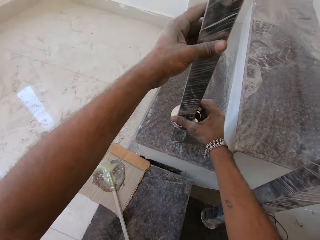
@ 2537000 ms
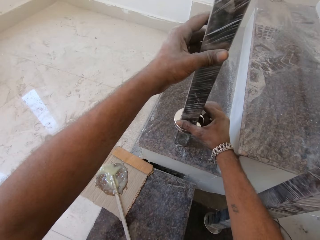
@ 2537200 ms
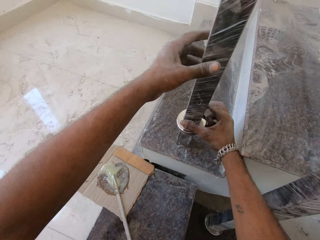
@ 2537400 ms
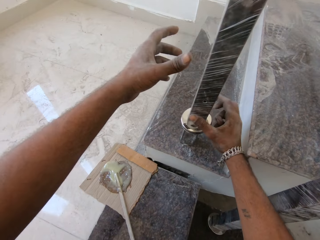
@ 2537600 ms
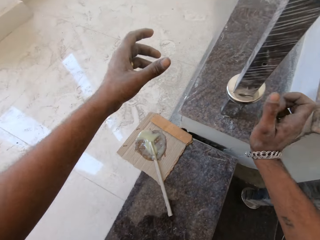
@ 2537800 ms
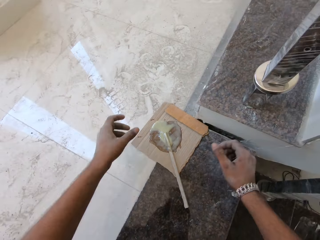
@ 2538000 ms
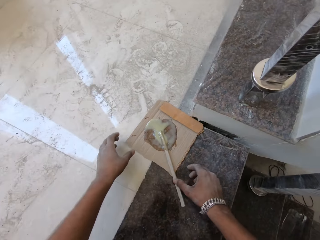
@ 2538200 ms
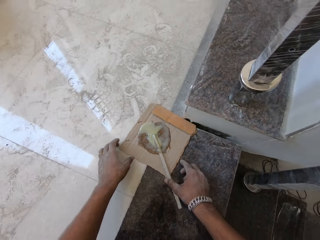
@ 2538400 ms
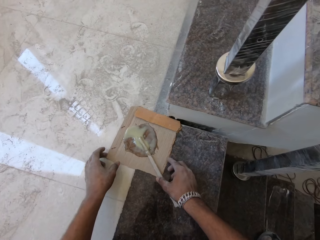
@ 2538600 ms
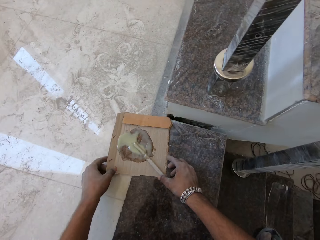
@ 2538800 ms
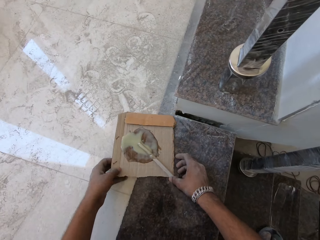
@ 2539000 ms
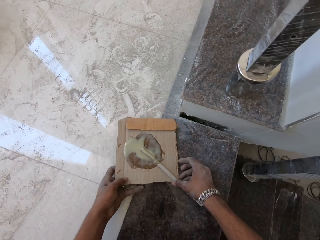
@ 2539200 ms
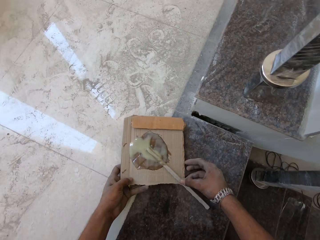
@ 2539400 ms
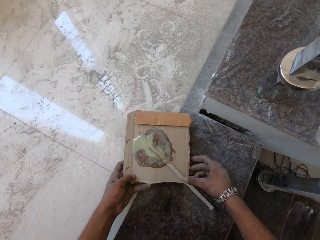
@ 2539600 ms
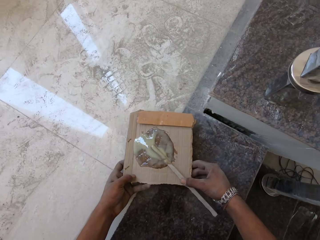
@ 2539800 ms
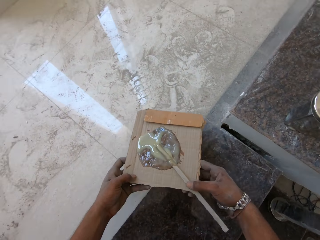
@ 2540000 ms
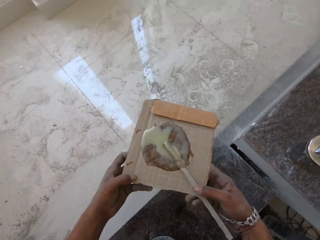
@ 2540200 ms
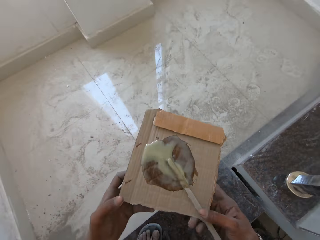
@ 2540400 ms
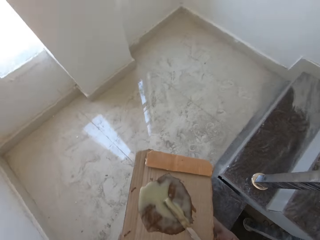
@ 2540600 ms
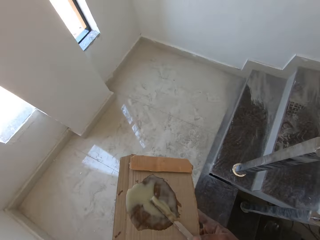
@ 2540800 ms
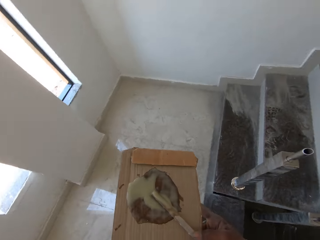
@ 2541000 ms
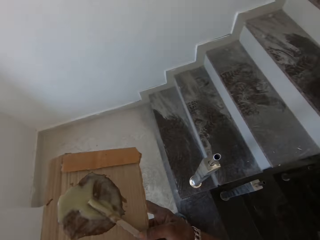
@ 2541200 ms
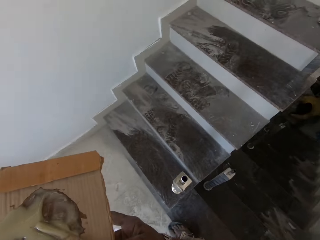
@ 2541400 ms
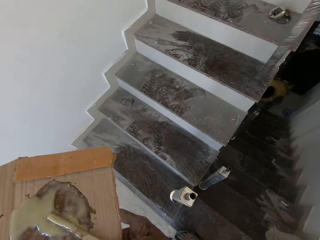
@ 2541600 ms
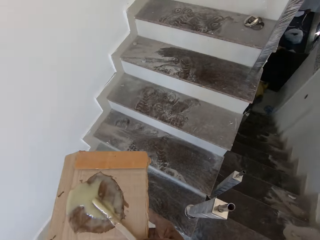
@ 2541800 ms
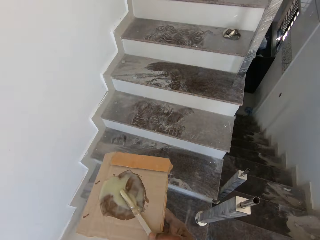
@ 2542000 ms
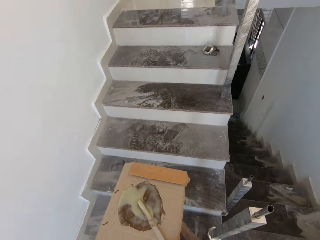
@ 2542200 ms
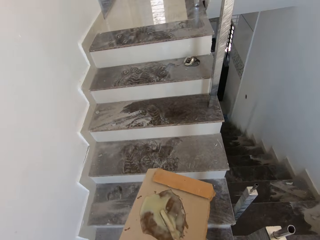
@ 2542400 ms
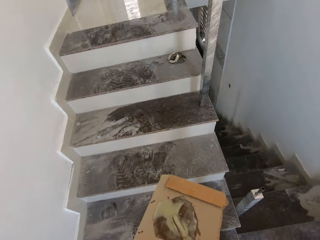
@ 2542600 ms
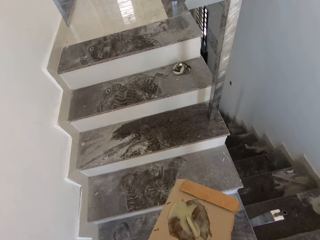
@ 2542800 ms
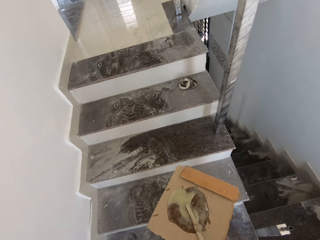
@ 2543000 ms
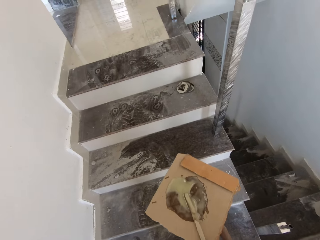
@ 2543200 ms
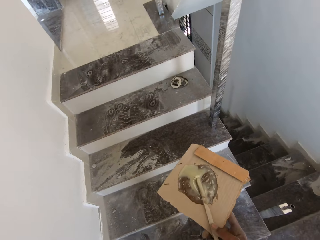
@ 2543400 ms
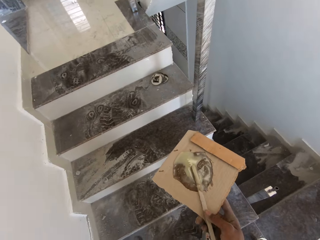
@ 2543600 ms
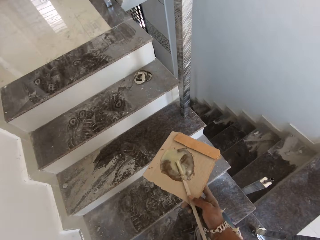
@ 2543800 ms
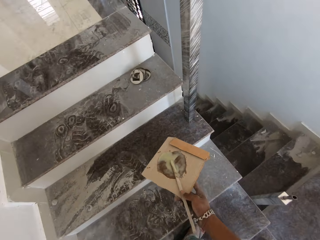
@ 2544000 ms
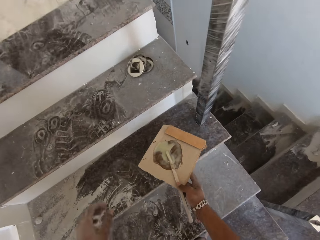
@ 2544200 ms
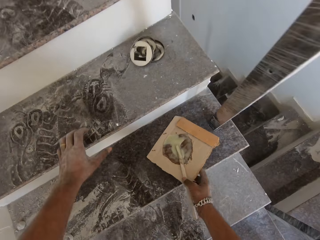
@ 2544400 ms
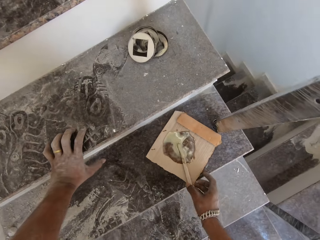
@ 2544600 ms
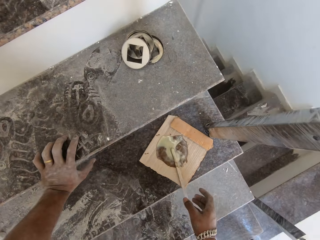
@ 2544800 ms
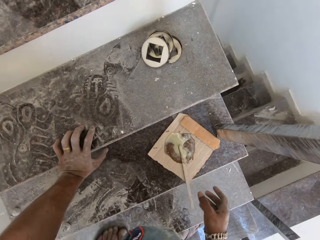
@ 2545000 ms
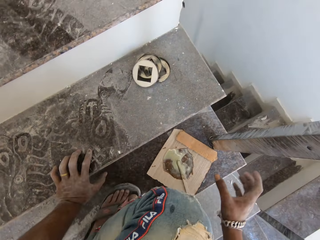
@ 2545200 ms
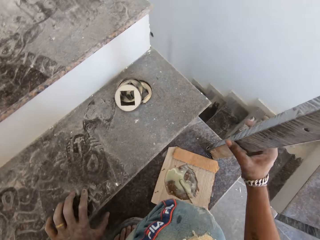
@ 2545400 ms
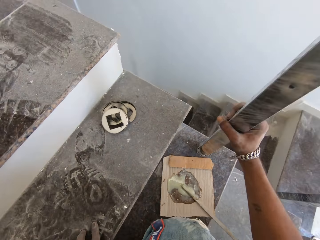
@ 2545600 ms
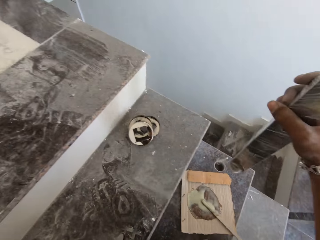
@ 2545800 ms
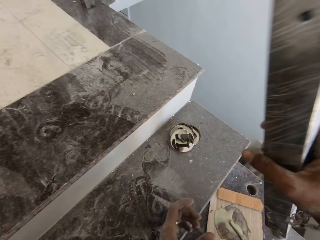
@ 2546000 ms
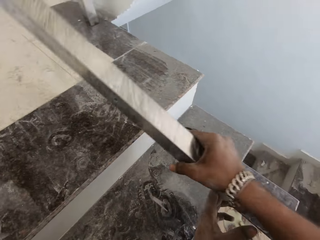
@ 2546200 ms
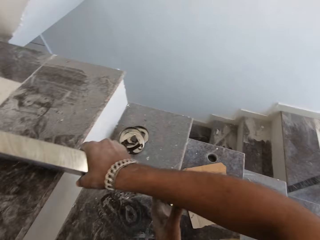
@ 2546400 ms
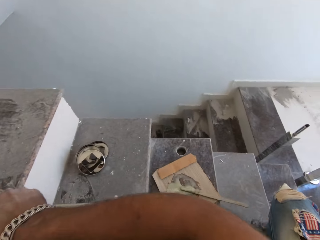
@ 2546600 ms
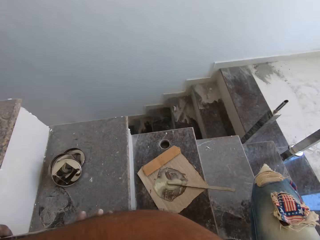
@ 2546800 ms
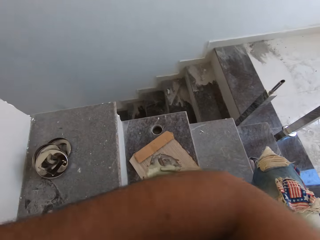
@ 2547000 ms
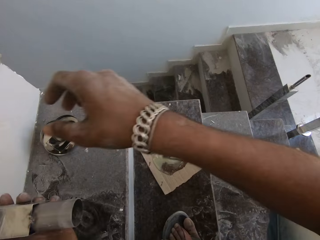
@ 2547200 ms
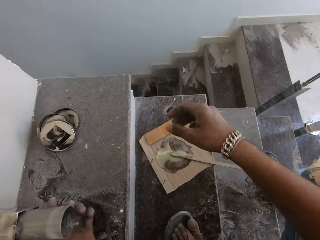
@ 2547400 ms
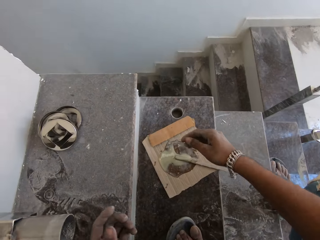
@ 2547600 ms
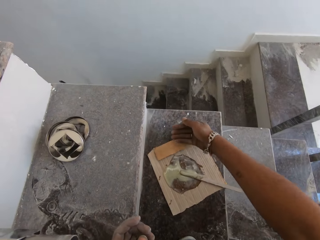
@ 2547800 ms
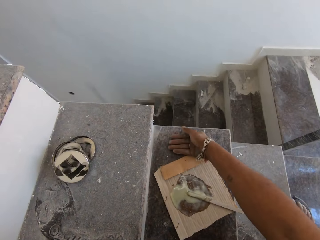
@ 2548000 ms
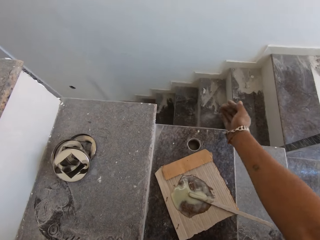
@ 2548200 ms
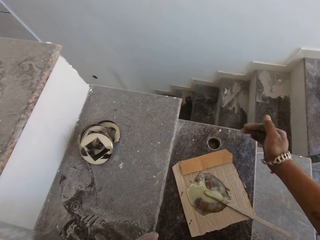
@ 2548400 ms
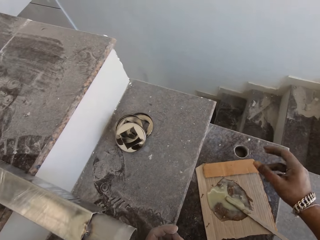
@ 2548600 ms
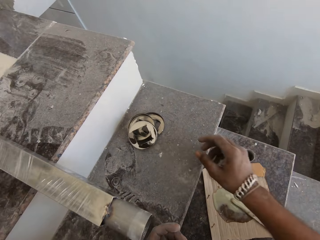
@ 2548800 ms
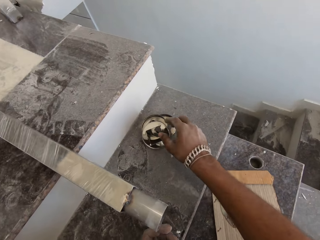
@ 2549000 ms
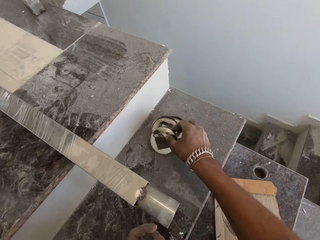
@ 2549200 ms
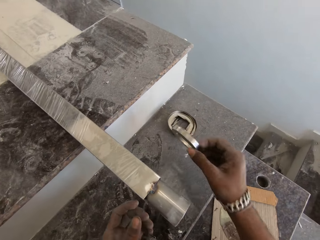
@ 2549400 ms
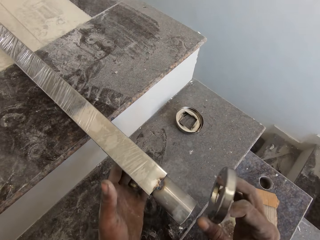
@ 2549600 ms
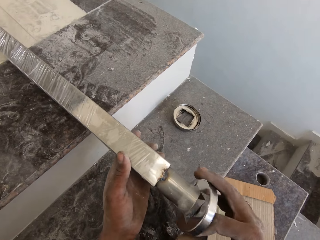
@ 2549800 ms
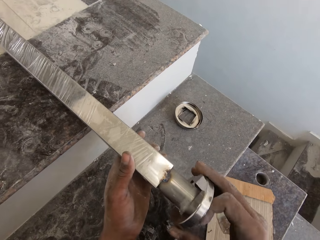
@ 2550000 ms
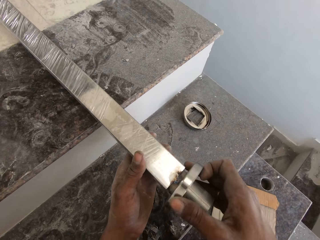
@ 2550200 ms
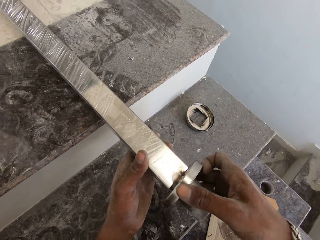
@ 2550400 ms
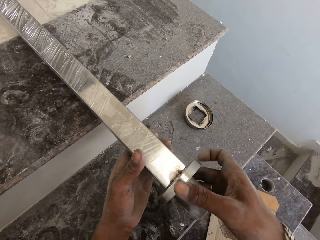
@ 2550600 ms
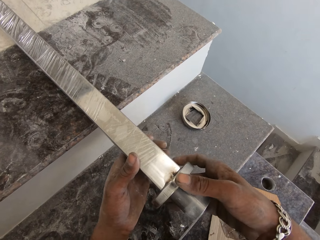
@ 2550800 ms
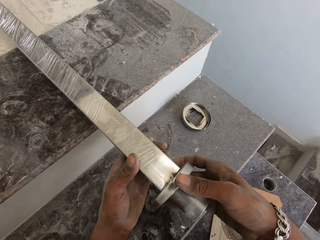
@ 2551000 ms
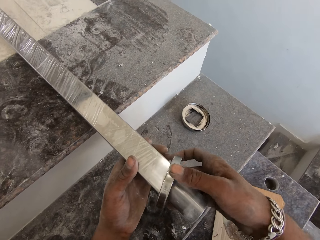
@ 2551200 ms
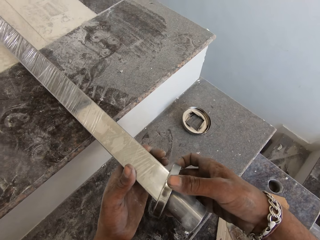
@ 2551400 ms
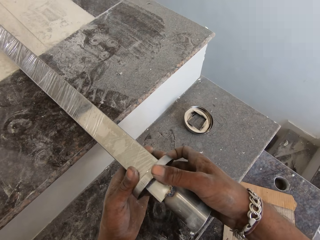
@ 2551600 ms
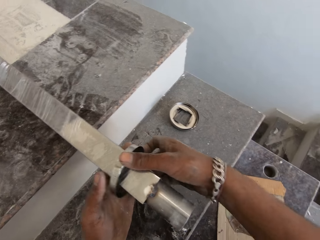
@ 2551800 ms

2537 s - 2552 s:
The camera wearer picks the paperboard from the staircase with both hands. He climbs the staircase to the landing. He climbs the staircase. He places the paperboard in his right hand on the staircase and touches the staircase with his left hand. He pulls a baluster from a hole in the staircase with his right hand. He places the baluster in his right hand on the landing and touches the baluster on the landing with his left hand. He wipes the staircase with his right hand. He picks a baseplate from the staircase with his right hand. He holds the baluster on the landing with his left hand. He inserts the baseplate in his right hand into the baluster in his left hand.

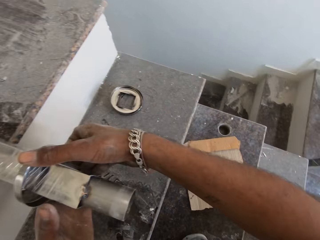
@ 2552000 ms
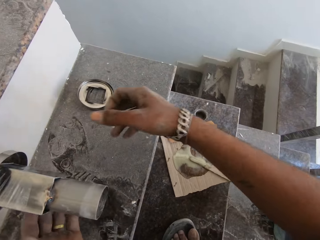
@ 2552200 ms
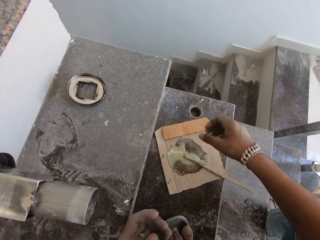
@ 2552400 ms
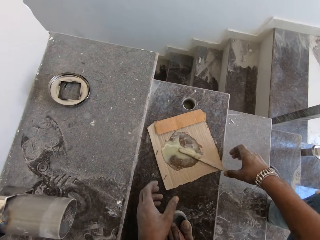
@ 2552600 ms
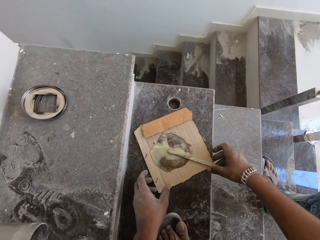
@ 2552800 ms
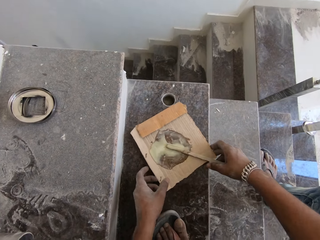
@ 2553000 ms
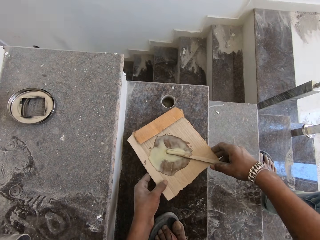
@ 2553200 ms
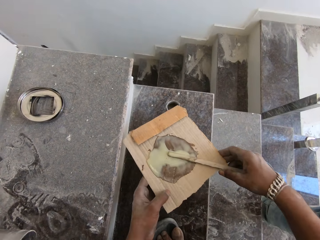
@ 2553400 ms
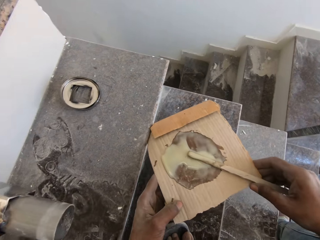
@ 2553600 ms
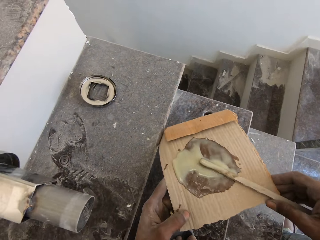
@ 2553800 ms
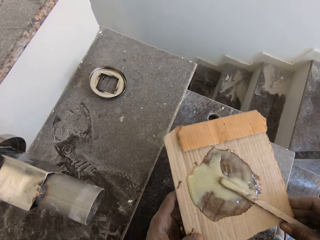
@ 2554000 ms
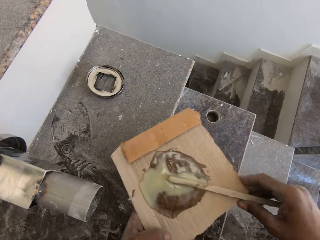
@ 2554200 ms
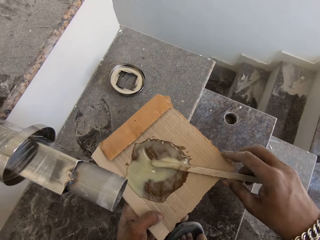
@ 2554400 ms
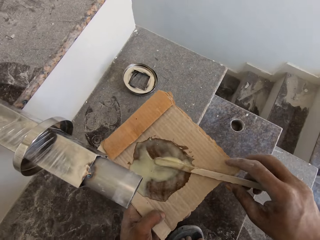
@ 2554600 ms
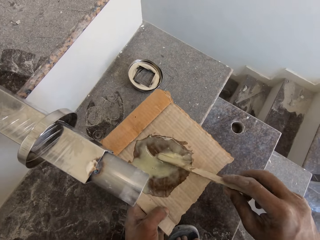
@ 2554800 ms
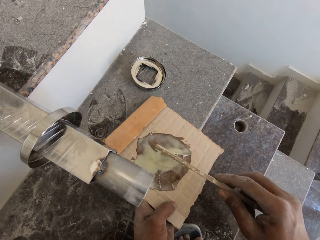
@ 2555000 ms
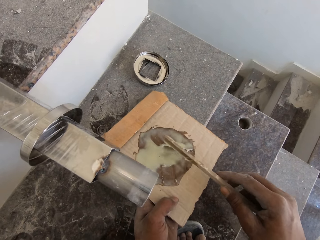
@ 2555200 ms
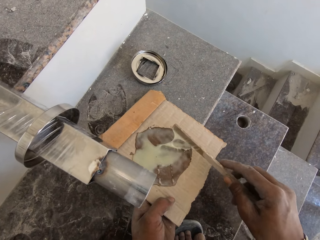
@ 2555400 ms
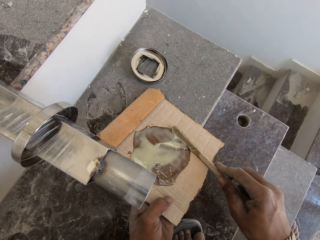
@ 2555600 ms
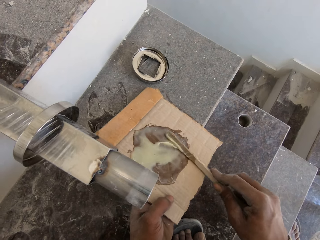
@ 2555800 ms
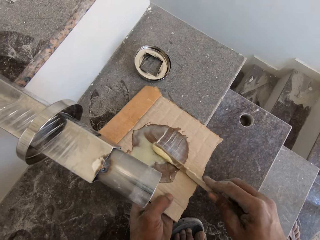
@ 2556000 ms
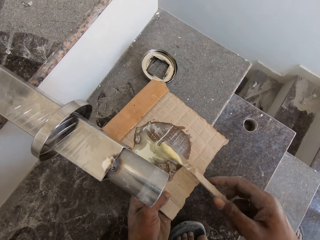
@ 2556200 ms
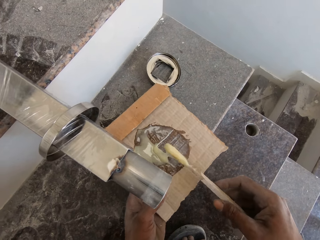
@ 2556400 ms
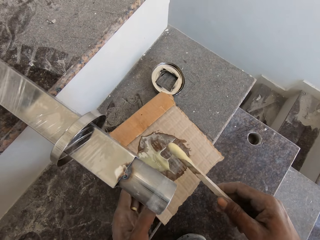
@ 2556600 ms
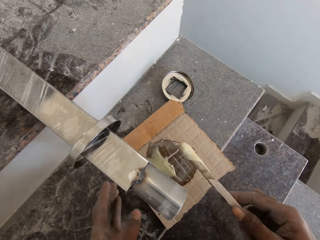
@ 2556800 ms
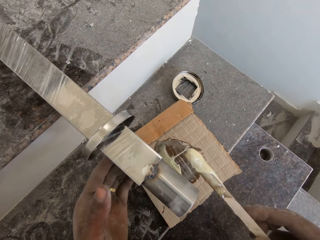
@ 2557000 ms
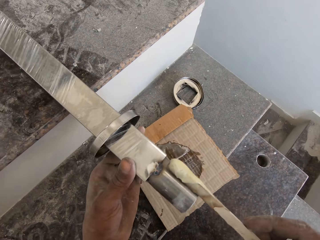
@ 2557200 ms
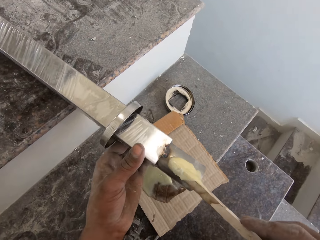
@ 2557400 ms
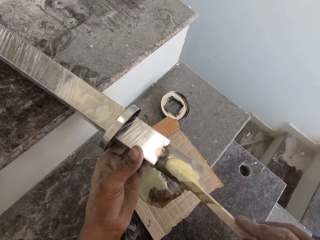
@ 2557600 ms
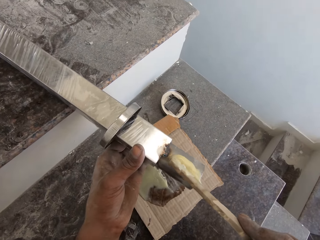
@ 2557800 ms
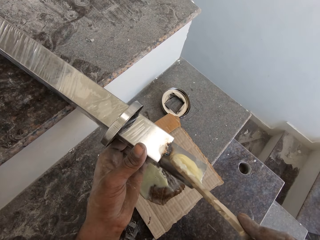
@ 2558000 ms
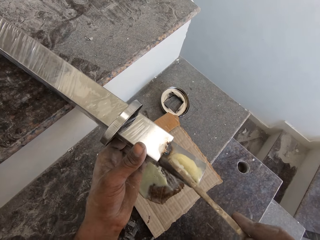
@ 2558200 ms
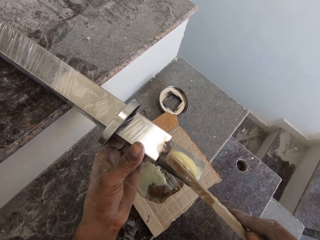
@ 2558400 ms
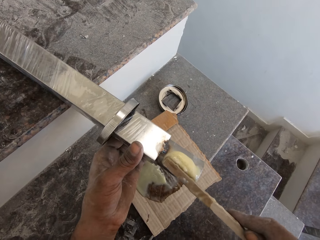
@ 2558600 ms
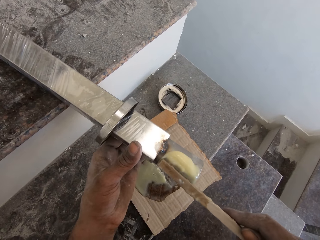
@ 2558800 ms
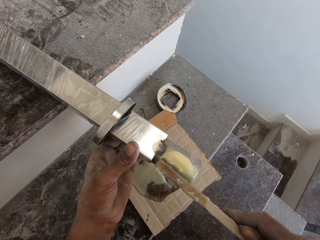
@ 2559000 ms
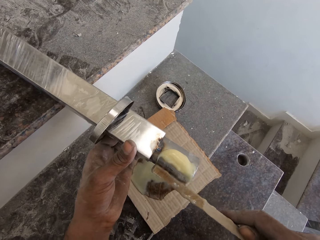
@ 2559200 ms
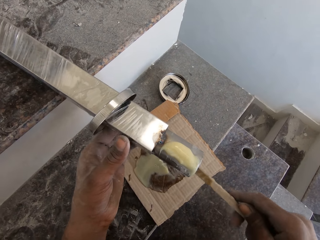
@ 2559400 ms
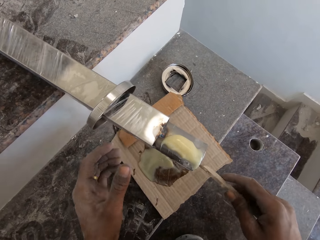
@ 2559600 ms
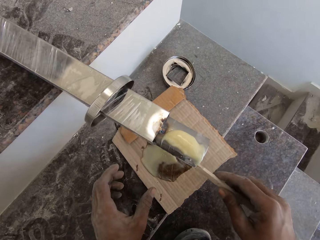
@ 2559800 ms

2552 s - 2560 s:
The camera wearer picks the paperboard from the staircase with both hands. He picks the stick from the paperboard in his left hand with his right hand. He scoops some glue from the paperboard in his left hand with the stick in his right hand. He places the paperboard in his left hand on the staircase. He holds the baluster on the landing with his left hand. He applies the glue from the stick in his right hand on the baluster in his left hand.
